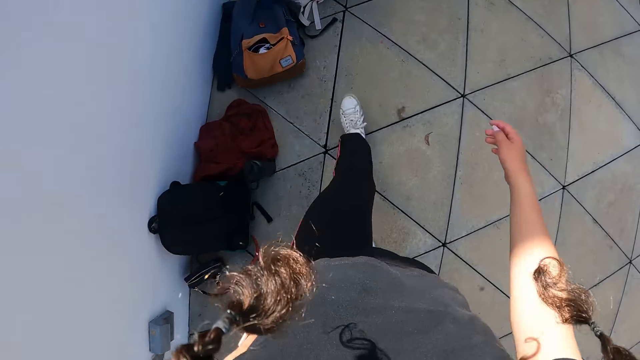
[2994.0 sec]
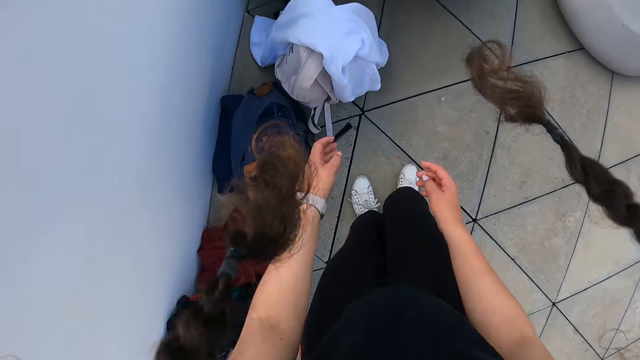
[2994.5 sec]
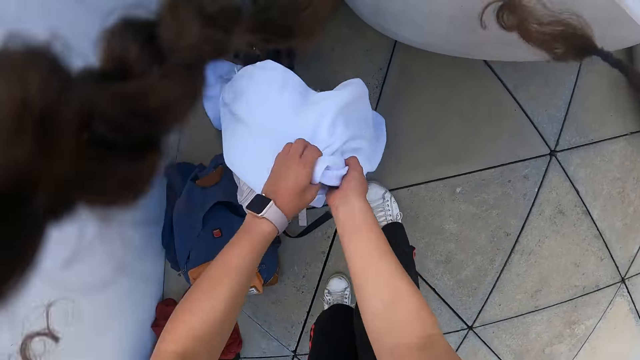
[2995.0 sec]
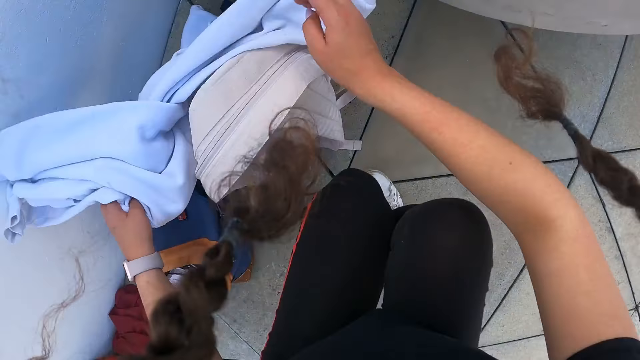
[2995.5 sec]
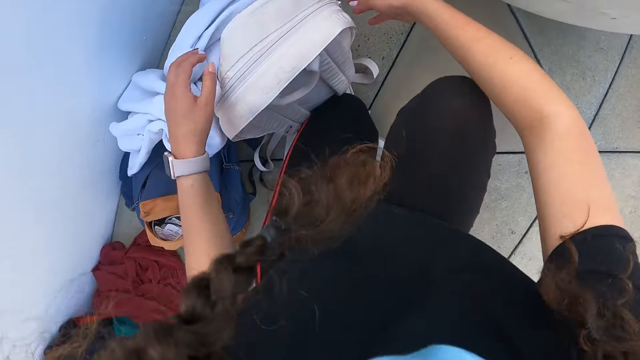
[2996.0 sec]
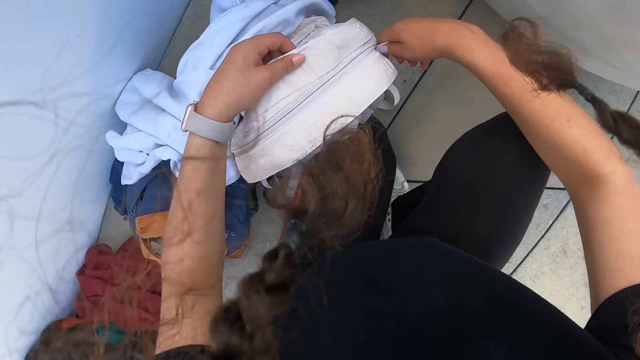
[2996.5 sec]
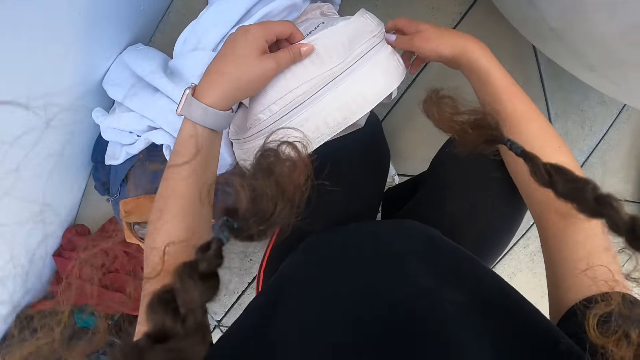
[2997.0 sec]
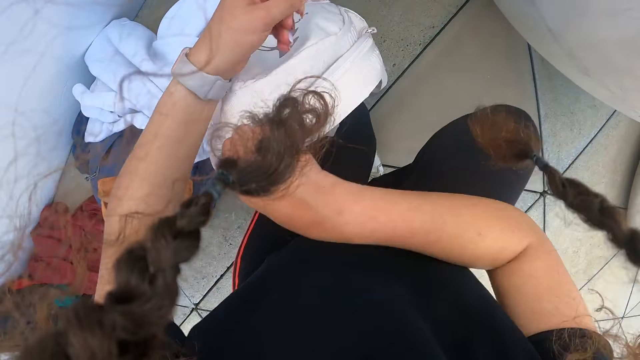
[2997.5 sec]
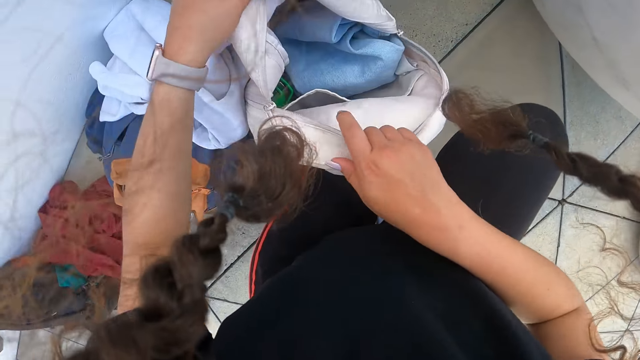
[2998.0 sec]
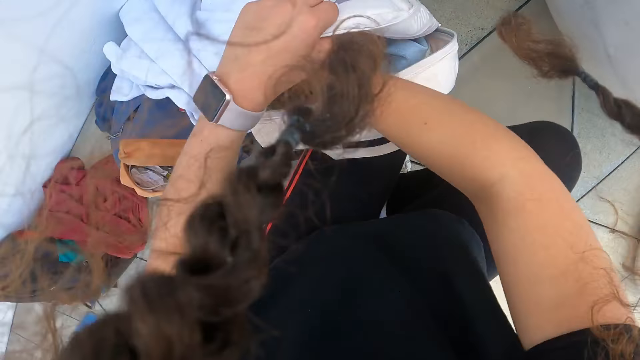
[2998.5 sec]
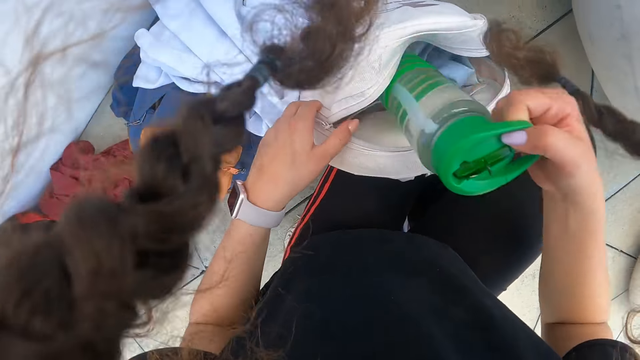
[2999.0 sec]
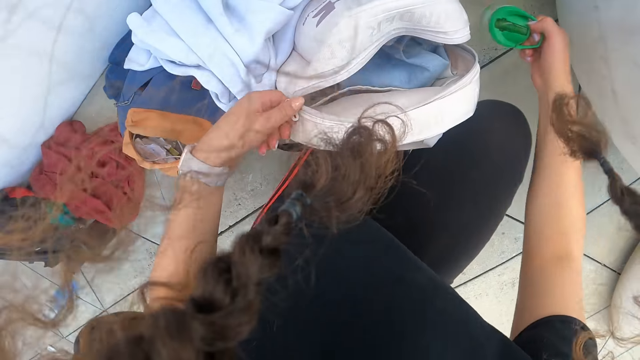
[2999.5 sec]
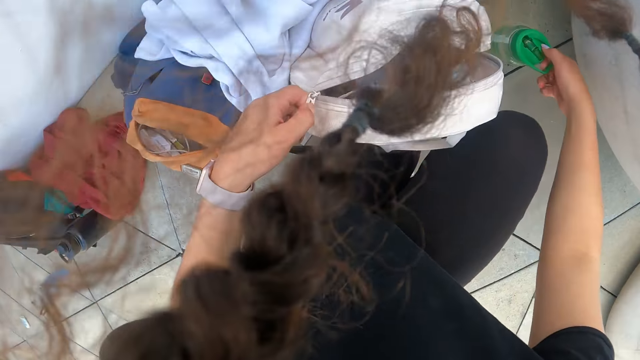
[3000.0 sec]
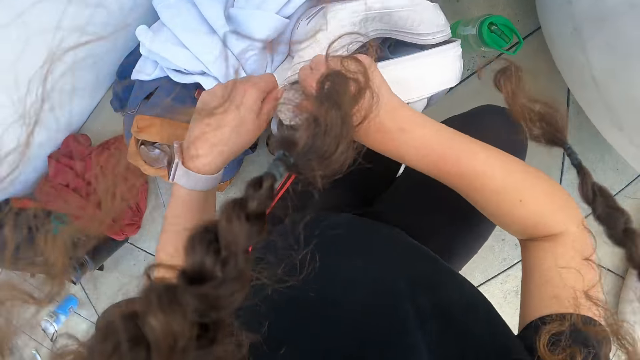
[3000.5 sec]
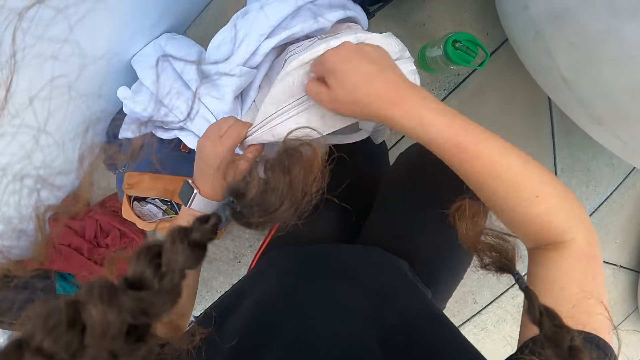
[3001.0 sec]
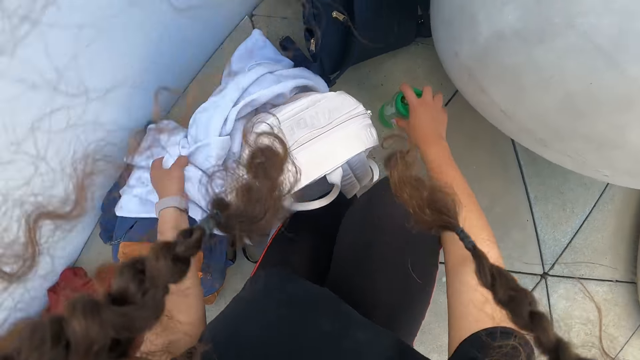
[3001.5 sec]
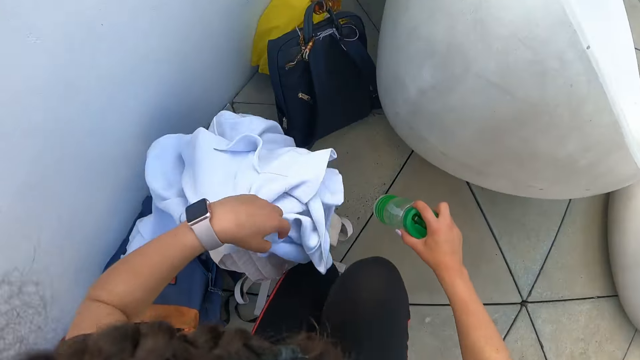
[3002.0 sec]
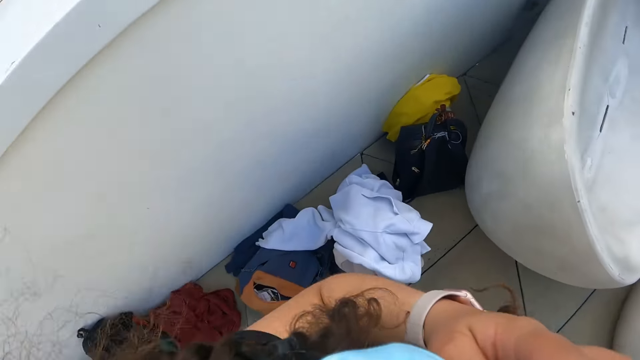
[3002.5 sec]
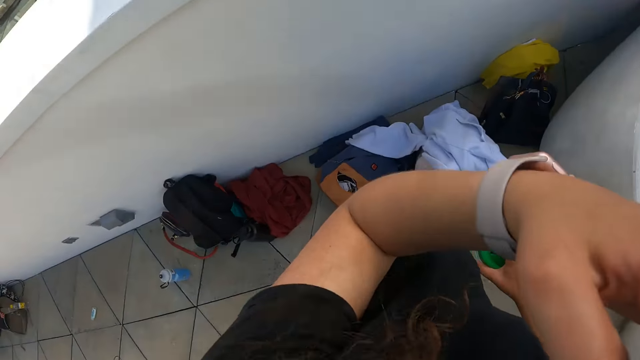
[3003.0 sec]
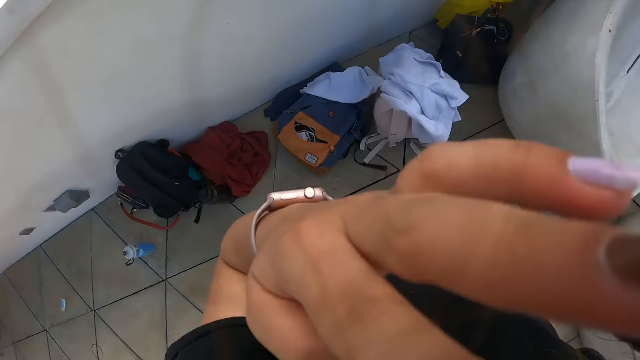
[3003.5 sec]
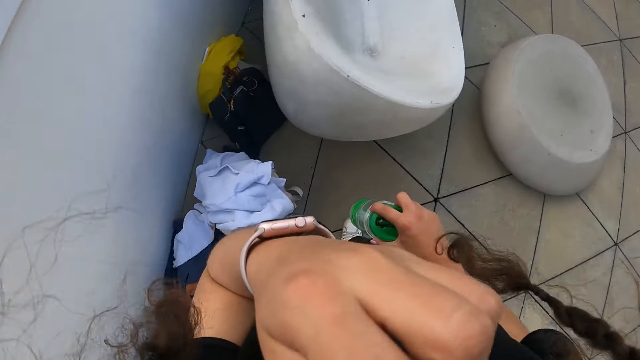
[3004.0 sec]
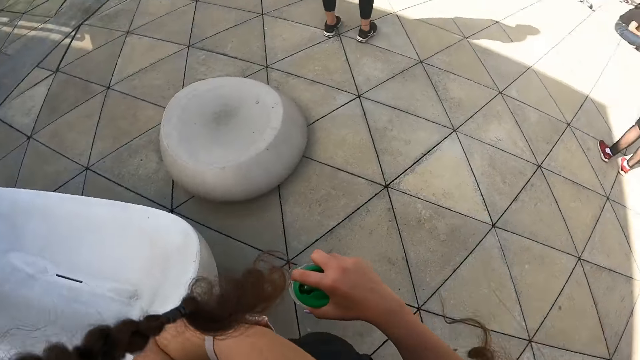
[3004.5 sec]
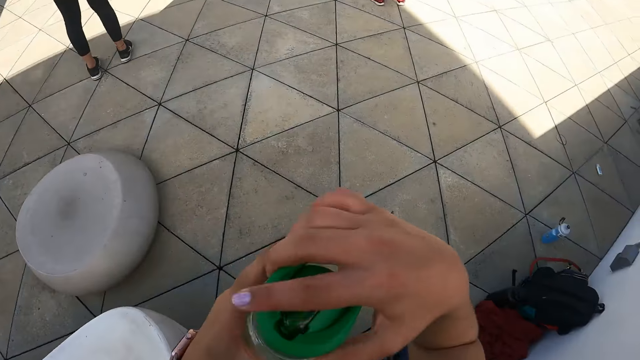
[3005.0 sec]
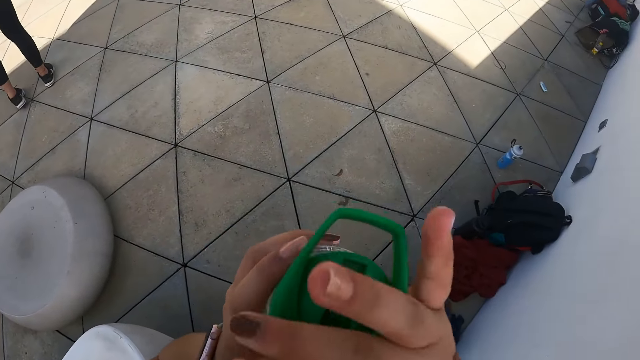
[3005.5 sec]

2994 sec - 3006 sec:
The camera wearer removes a jacket or sweater on a backpack or bag on the floor with her hands. She drops the sweater. She opens the backpack with her right hand. She brings out a water bottle from the backpack with her right hand to the floor. She puts the bottle on the floor. She closes the backpack with her right hand. She picks up the sweater. She puts the jacket on the backpack with her left hand. She picks the water bottle on the floor with her right hand. She stands up, holds something, walks around the coat and opens the bottle.

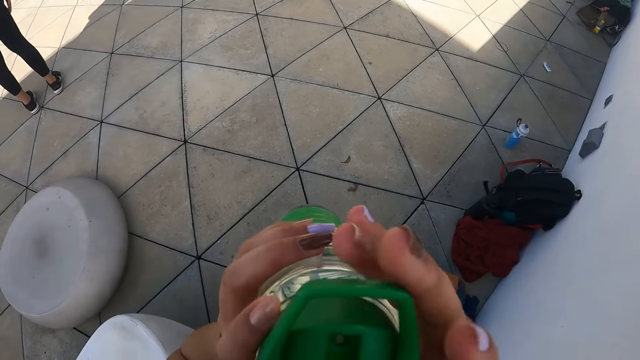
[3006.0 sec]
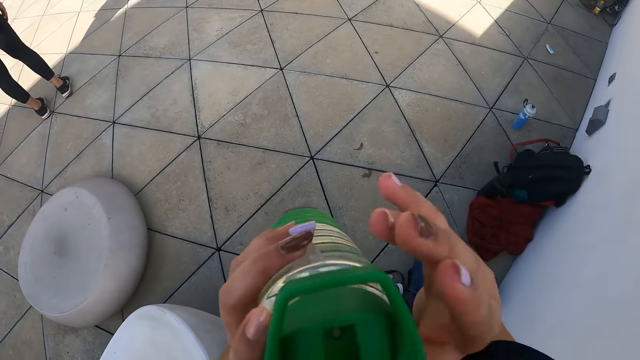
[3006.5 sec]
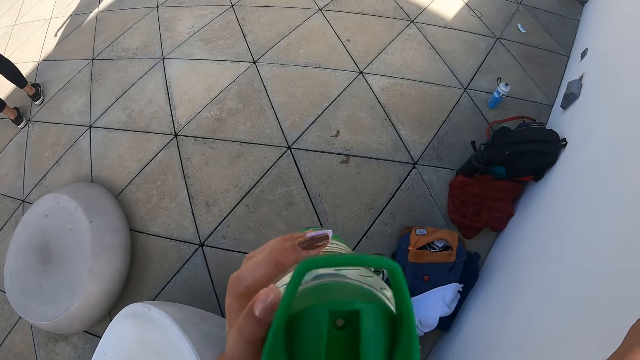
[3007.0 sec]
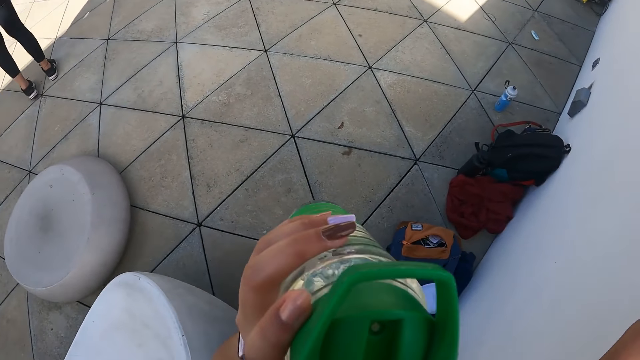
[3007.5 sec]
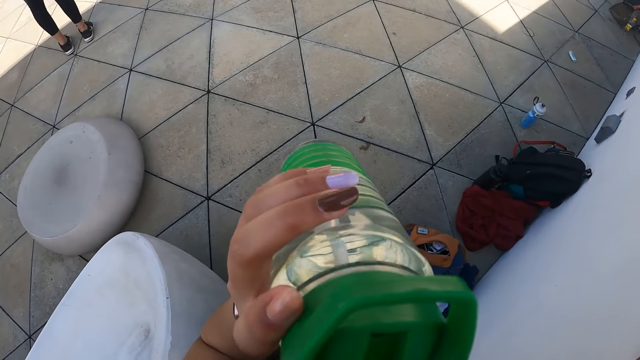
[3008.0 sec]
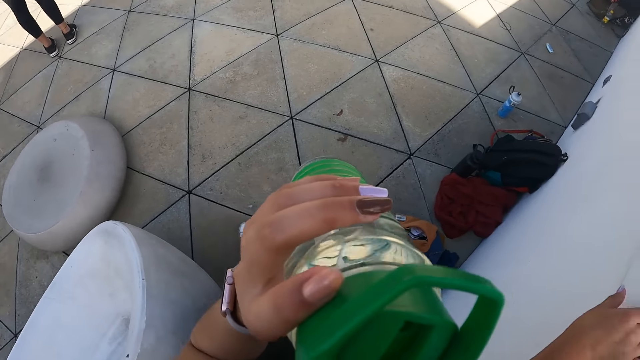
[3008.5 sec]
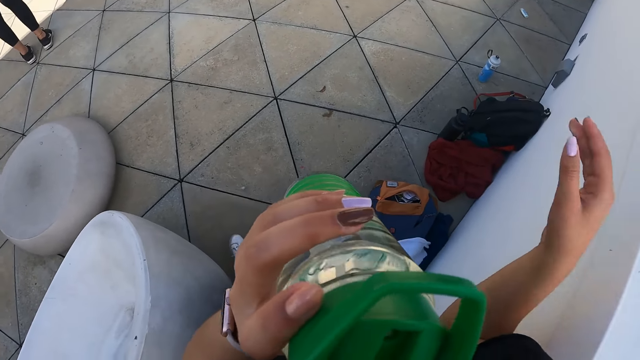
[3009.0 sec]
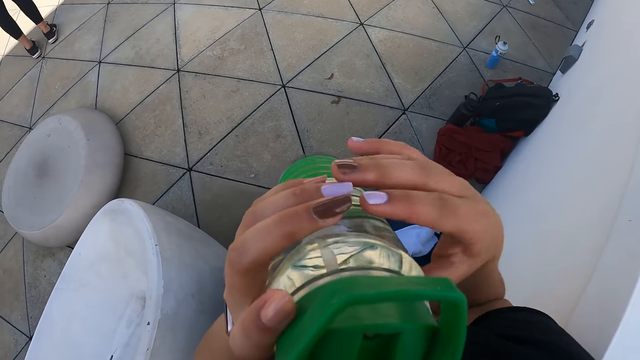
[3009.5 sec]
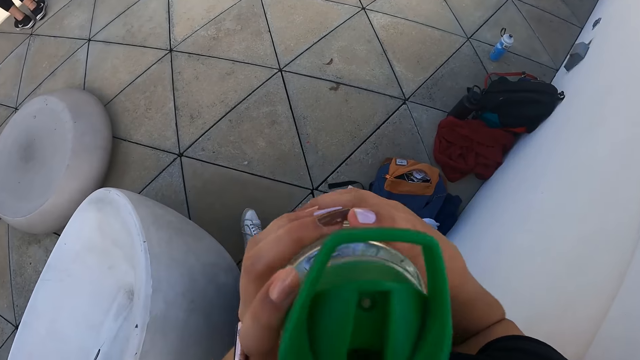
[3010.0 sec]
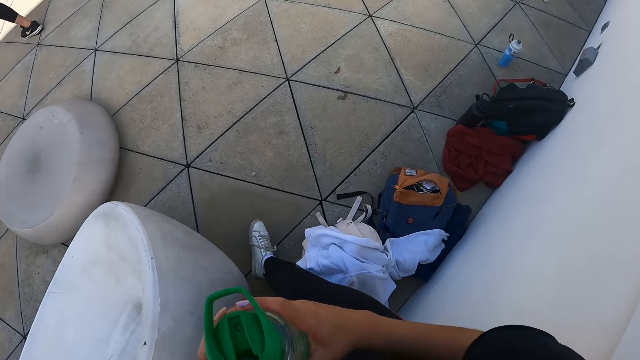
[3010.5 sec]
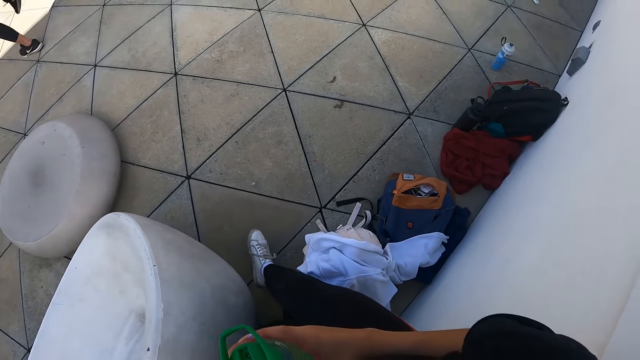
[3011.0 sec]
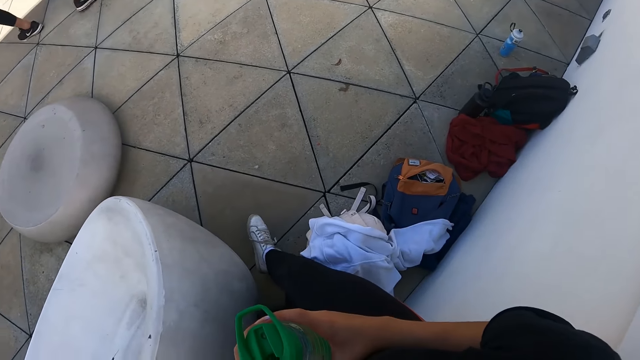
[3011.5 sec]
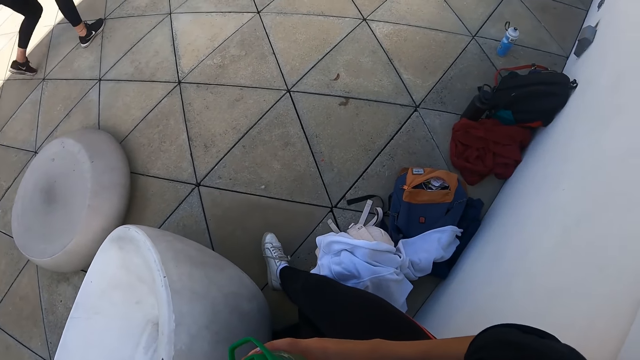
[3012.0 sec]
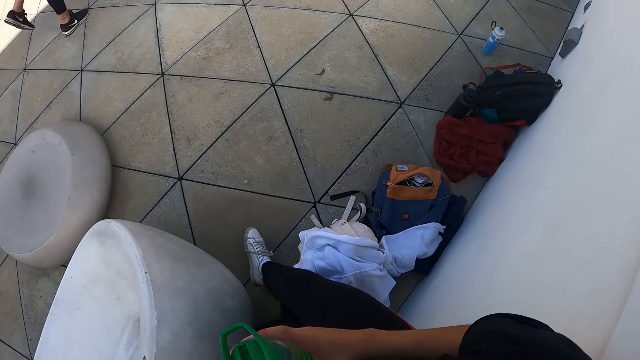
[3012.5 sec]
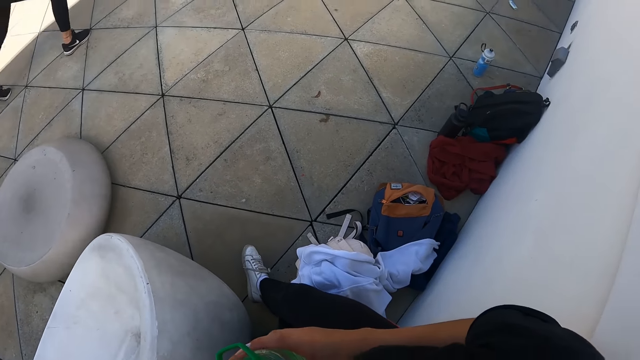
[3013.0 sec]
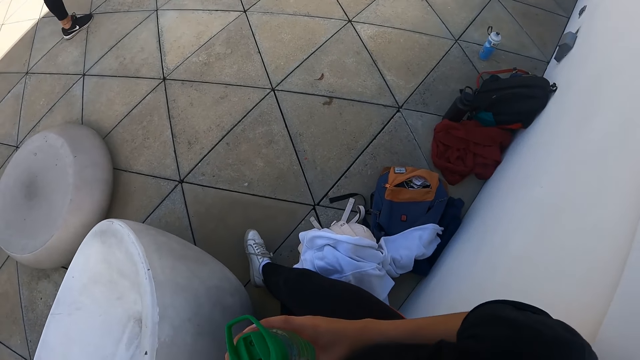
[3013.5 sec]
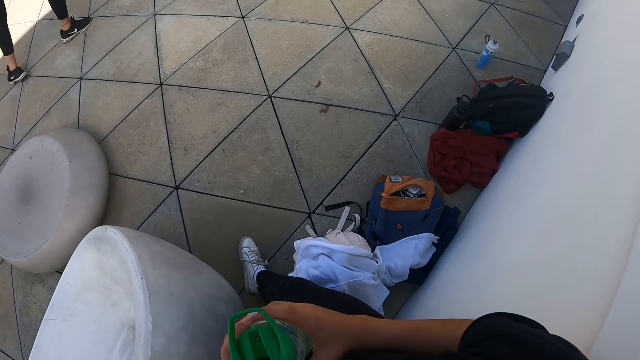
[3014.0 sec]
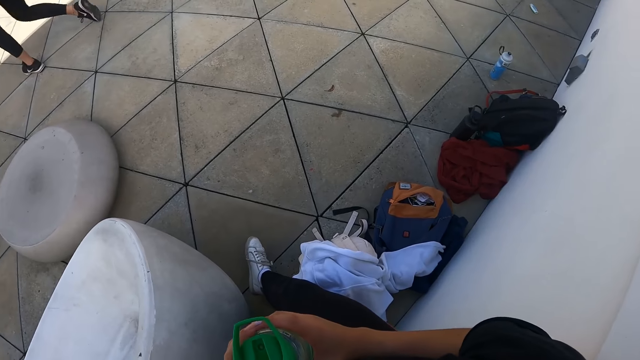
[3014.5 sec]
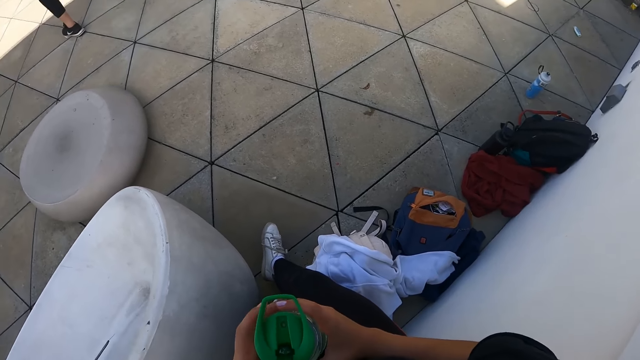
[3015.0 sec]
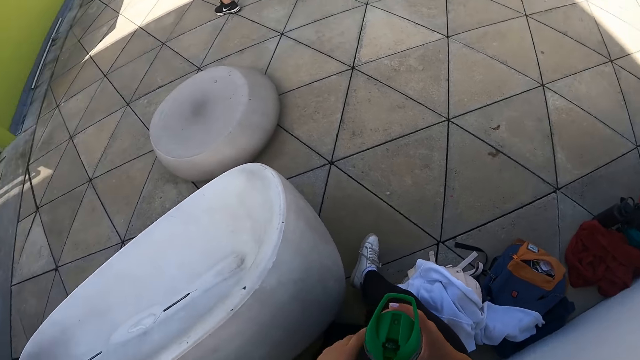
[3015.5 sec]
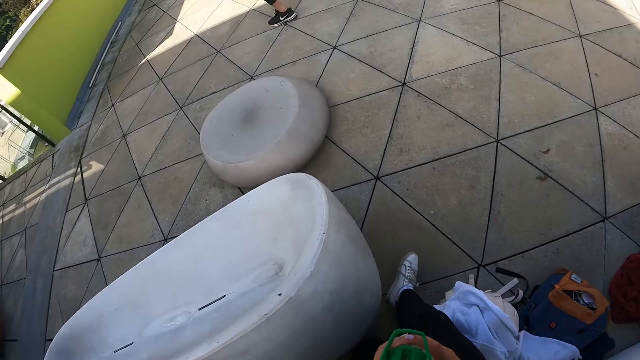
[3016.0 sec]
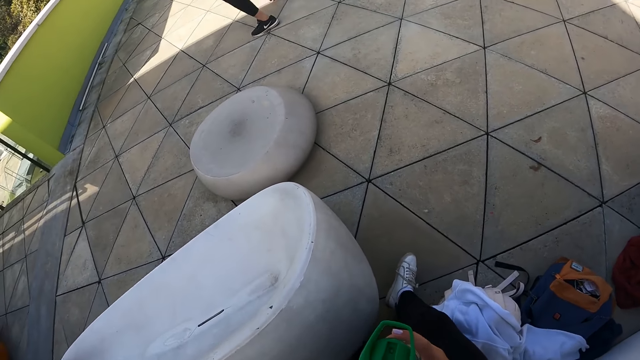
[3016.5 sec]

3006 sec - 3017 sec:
The camera wearer drinks from the water bottle in her hands. She pulls her hand off the bottle. She holds the wall. She drinks water from the bottle. She pulls her hand off the wall. She holds the bottle with both hands. She pulls the bottle off the mouth.
